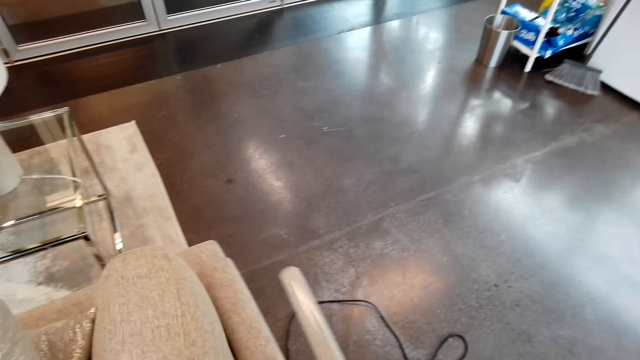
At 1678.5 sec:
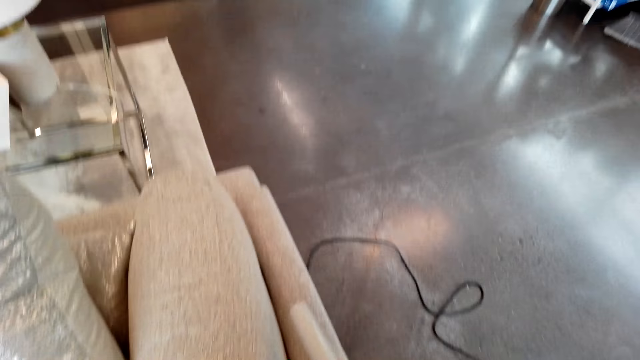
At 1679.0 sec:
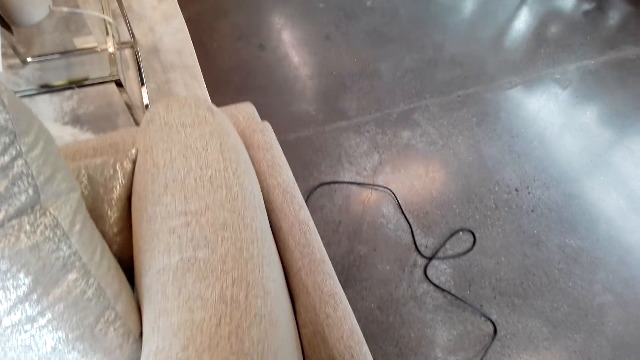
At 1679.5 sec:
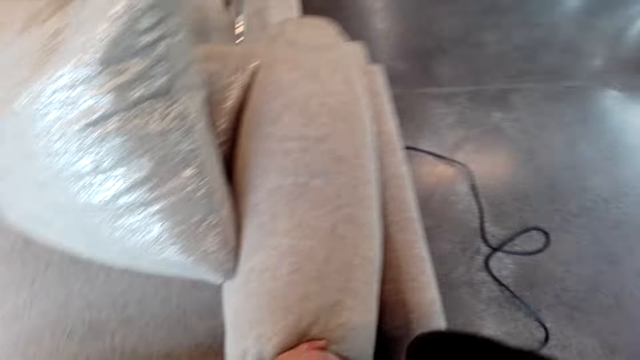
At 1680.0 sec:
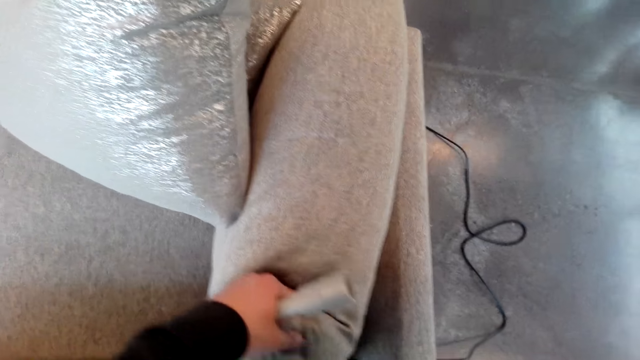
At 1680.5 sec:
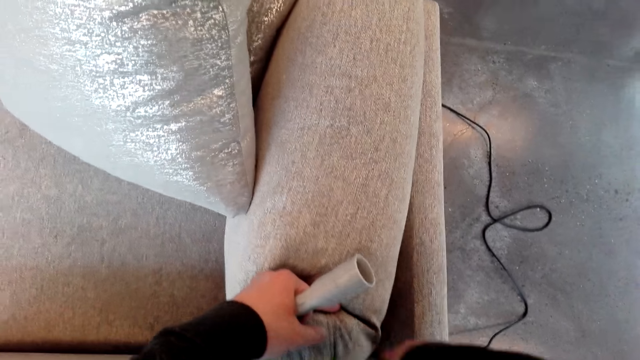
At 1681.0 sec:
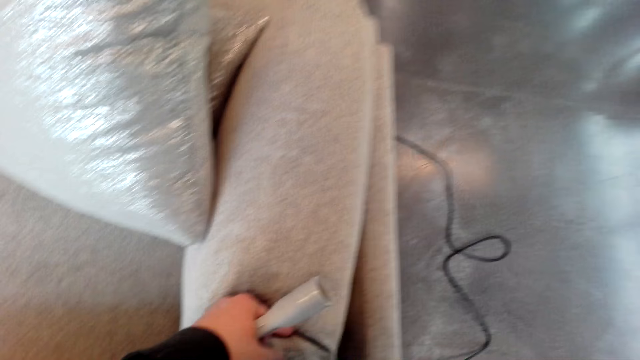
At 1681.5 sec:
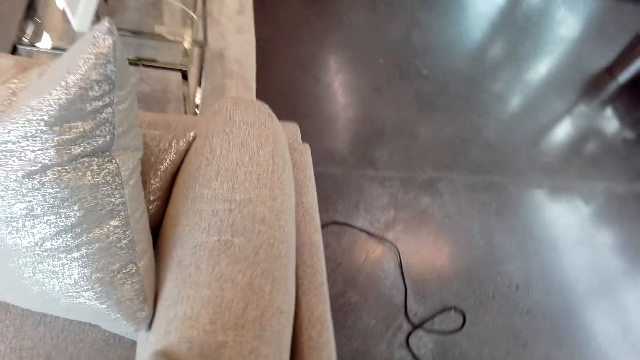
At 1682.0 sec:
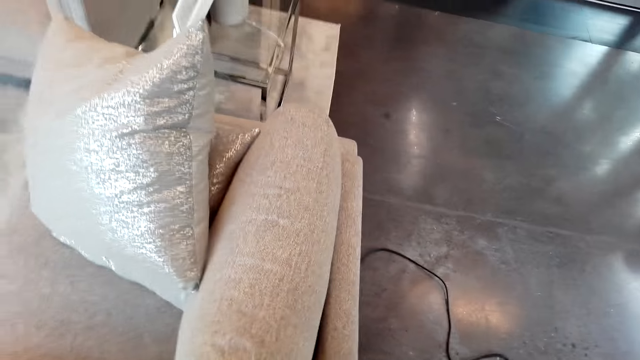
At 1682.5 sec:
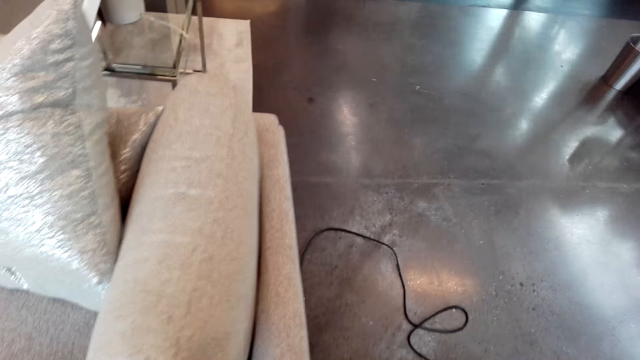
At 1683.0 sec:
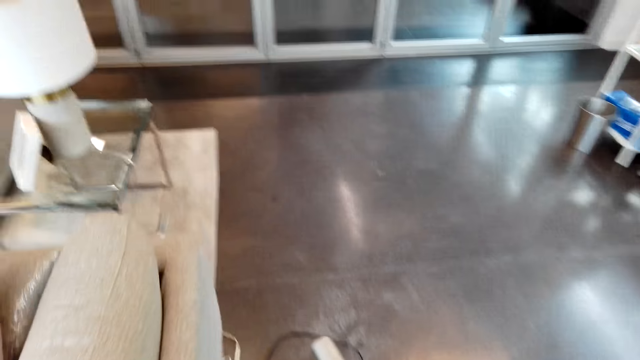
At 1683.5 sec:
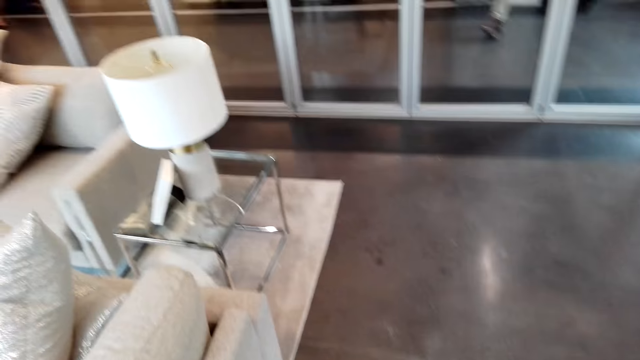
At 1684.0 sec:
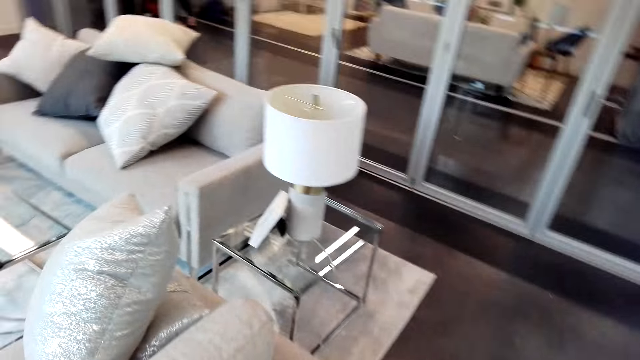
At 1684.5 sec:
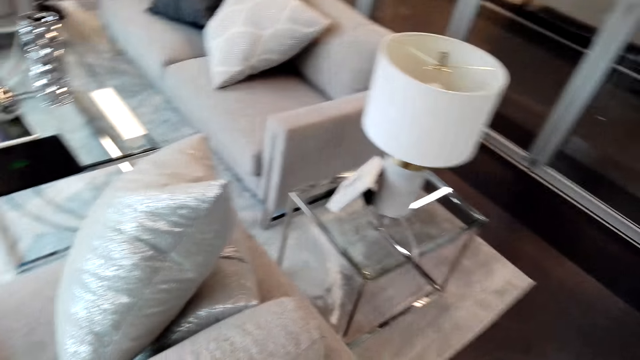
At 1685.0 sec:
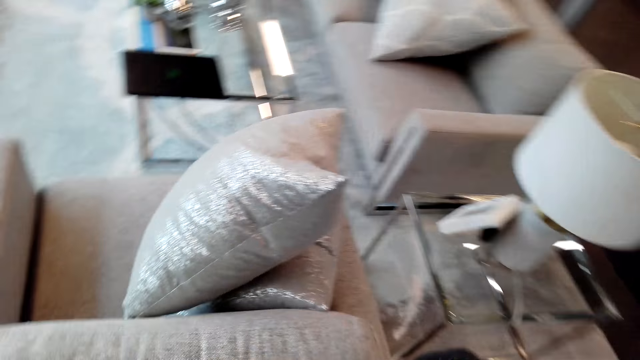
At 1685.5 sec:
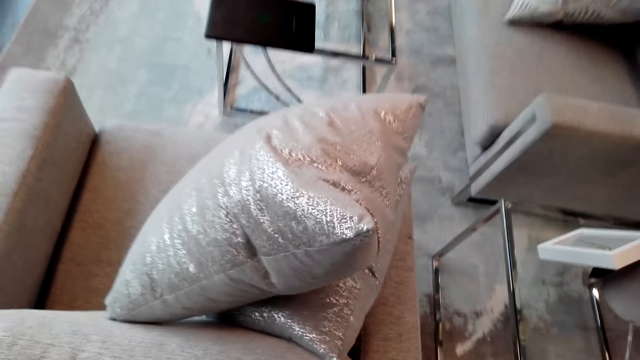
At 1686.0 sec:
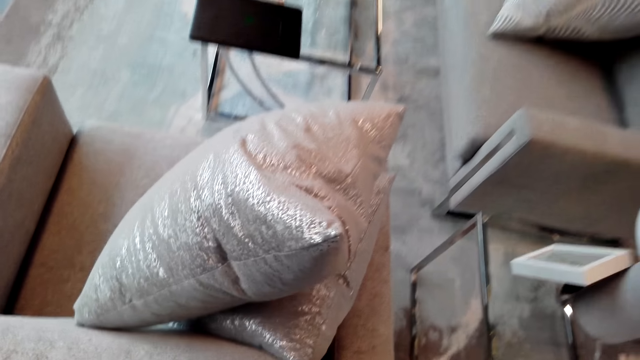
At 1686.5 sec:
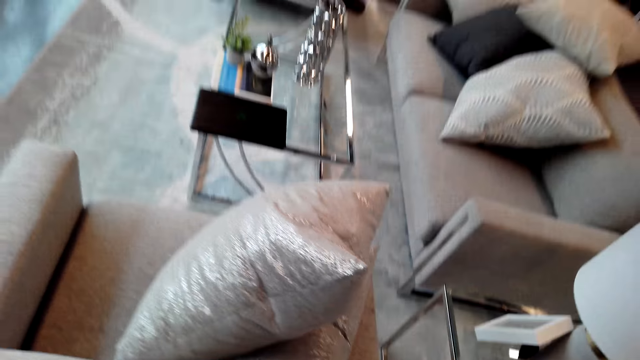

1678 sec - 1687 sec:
The camera wearer looks around. They hold the cushion. They vacuum the sofa seat. They walk across the room.

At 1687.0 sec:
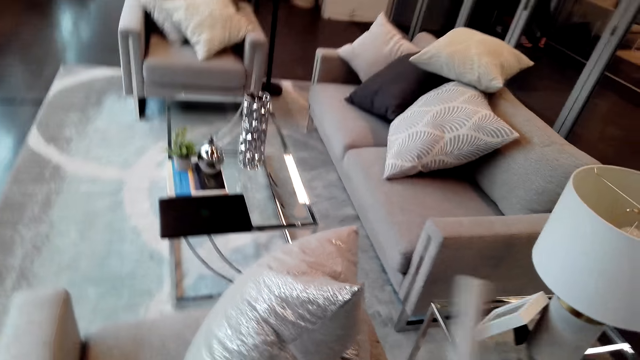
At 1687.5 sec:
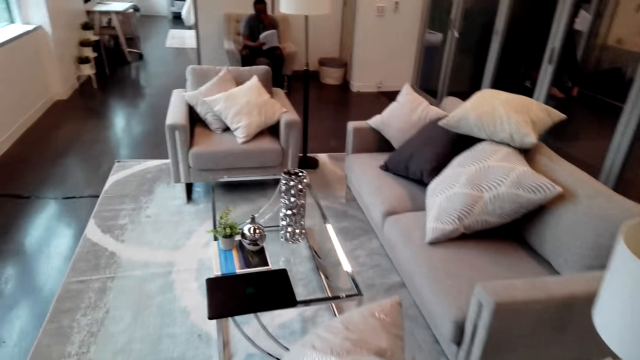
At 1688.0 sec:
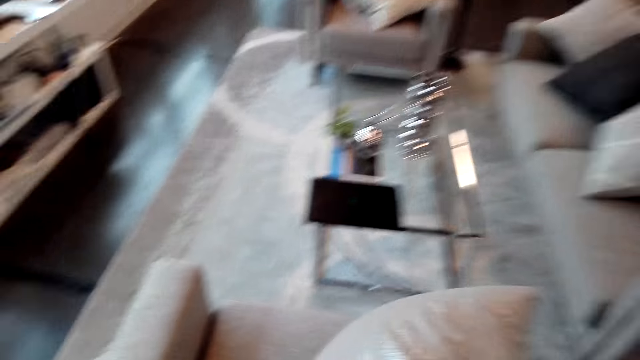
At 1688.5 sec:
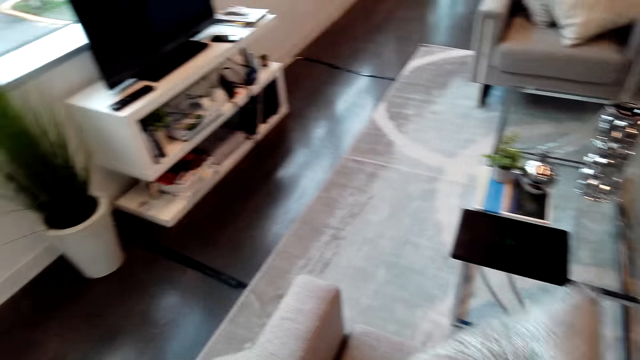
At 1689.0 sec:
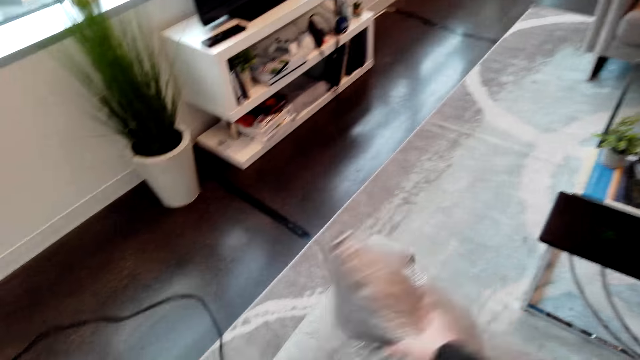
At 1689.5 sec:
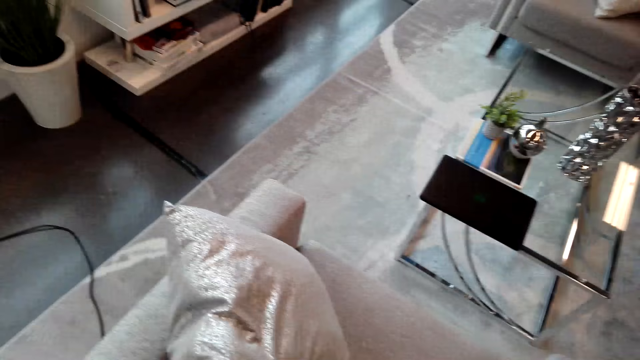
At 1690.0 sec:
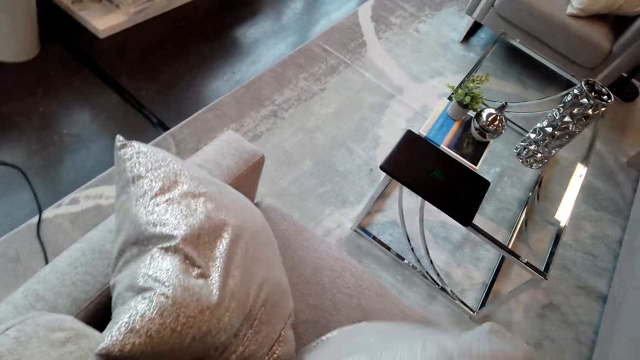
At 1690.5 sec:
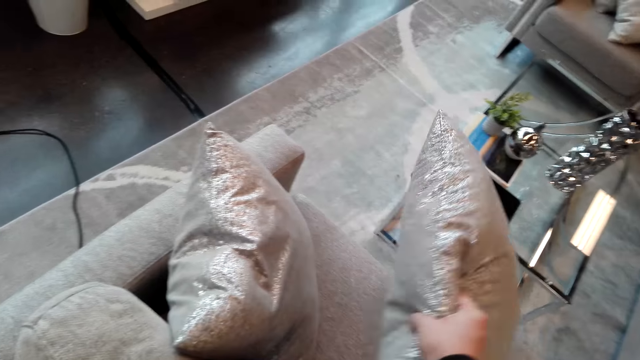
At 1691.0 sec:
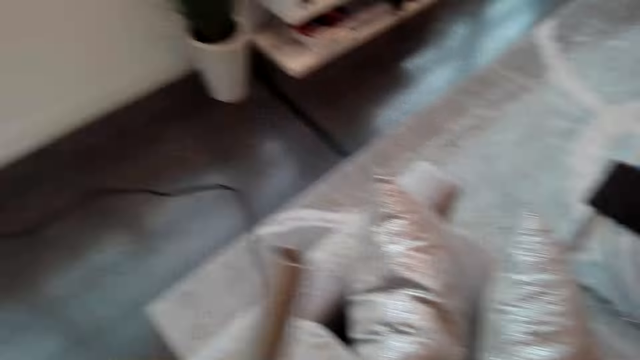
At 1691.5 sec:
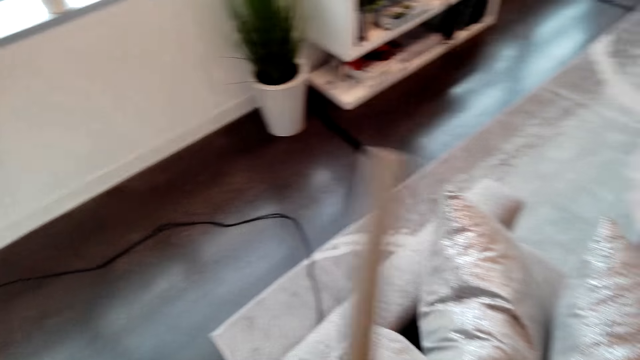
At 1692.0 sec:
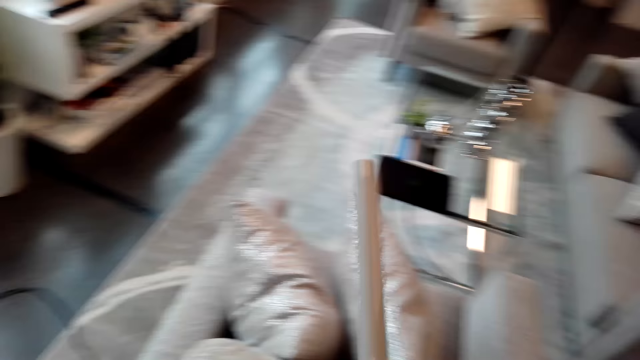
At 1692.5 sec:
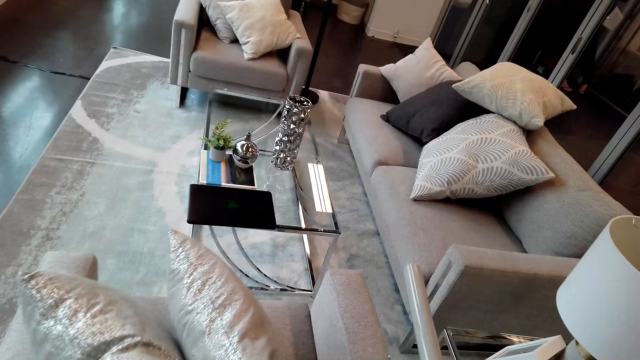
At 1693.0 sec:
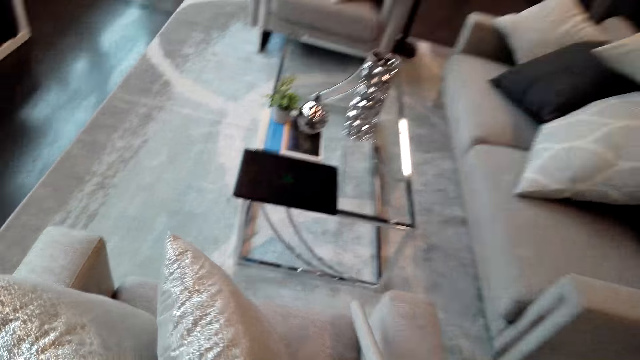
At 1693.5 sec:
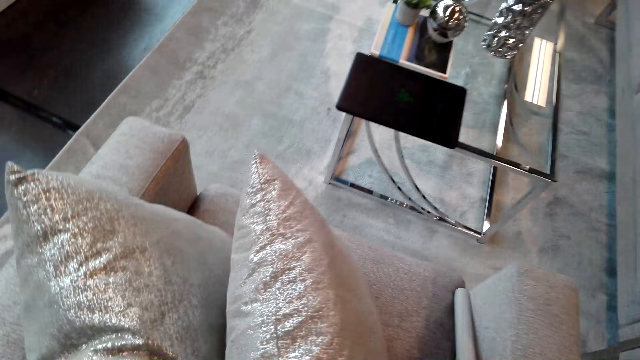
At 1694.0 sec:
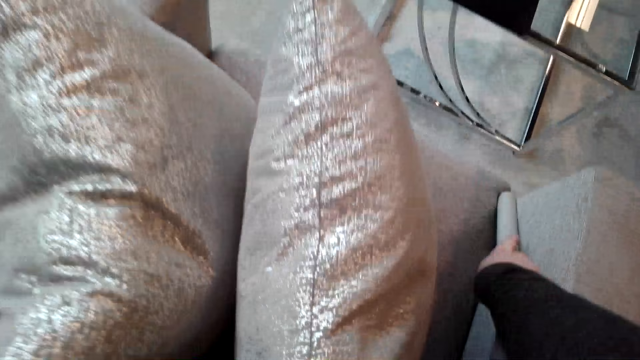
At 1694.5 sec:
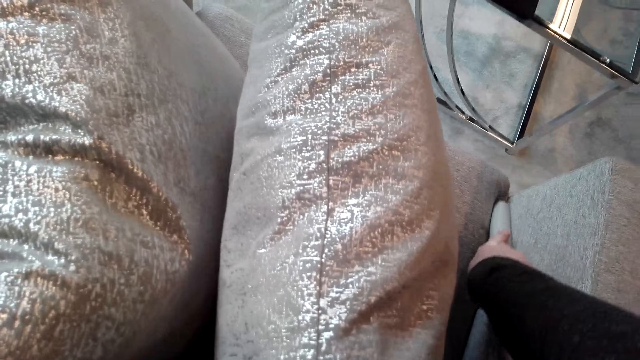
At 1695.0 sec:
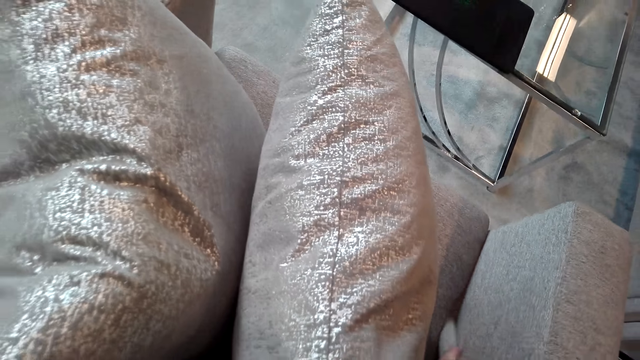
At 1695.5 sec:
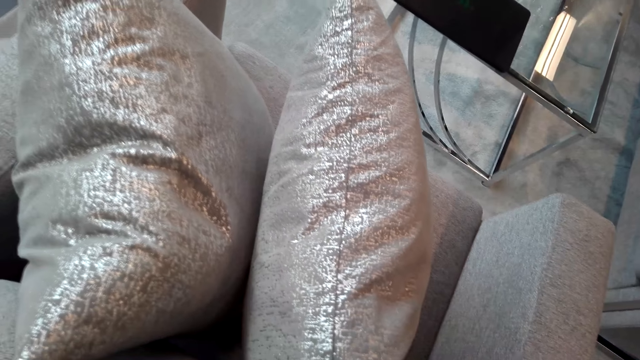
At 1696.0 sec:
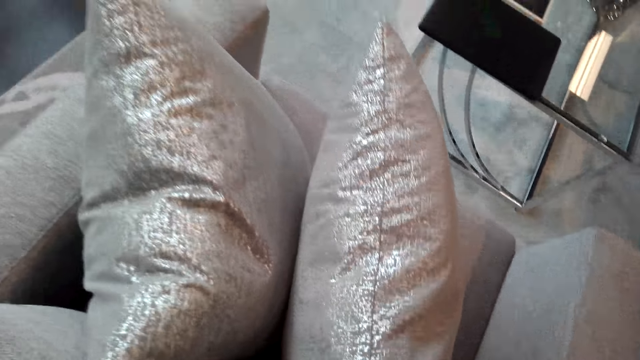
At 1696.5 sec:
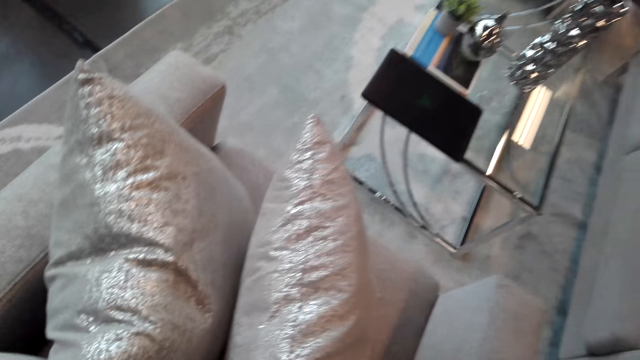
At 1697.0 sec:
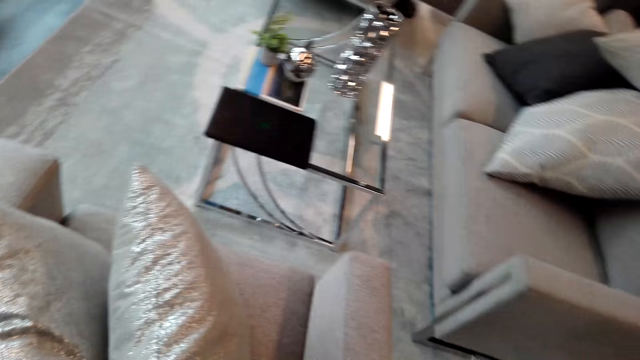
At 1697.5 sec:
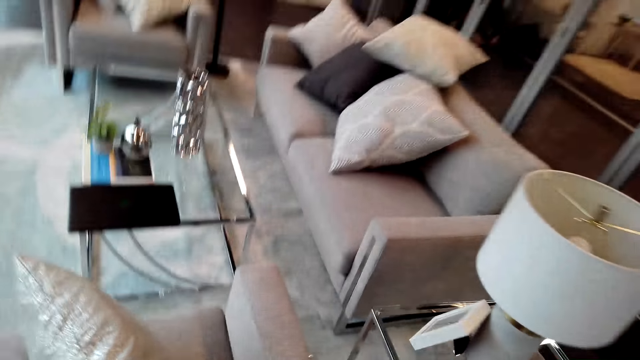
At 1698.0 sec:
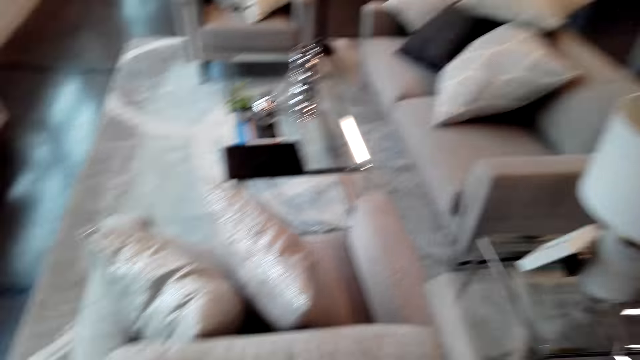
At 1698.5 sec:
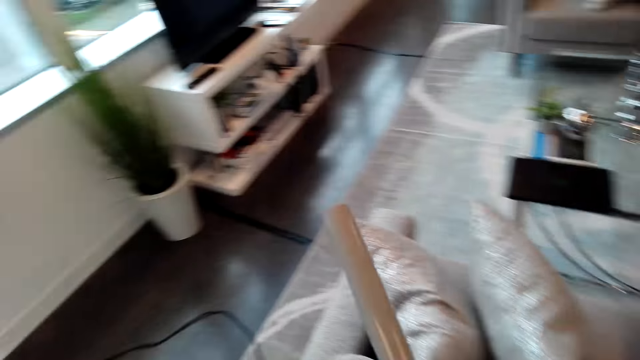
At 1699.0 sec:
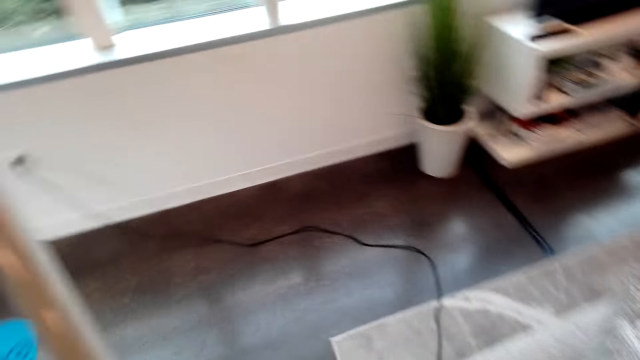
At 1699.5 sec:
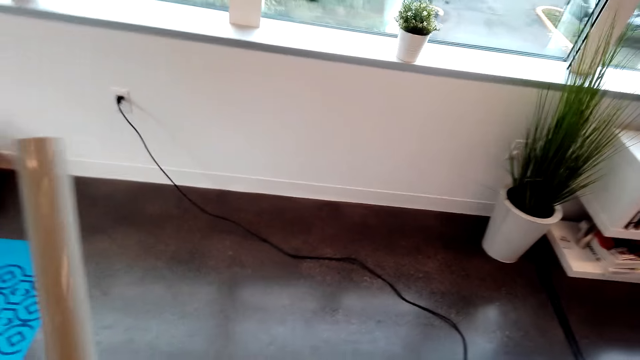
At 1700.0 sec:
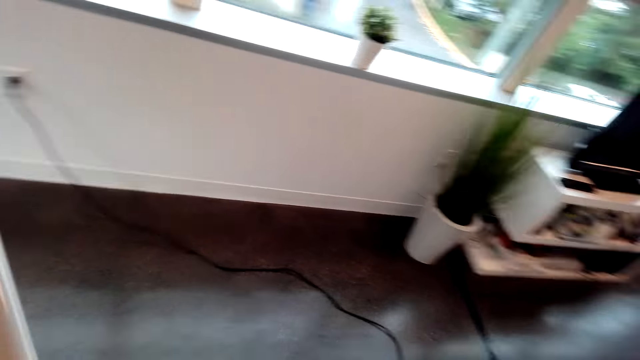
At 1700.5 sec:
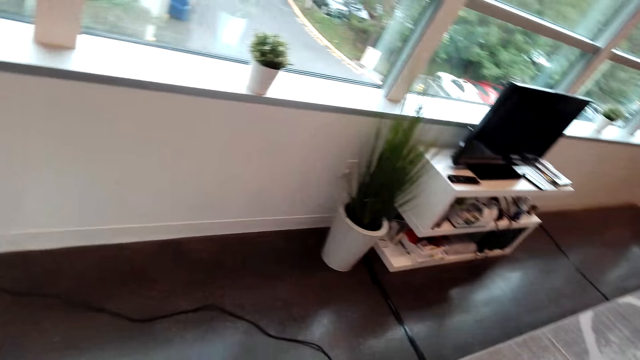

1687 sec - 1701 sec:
The camera wearer moves the pillow on the sofa seat. They vacuum the sofa seat and look around.
